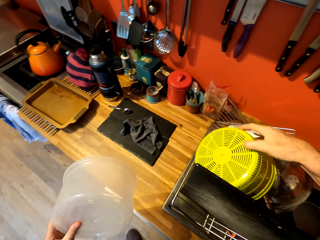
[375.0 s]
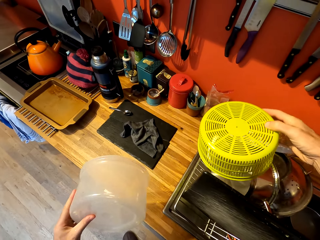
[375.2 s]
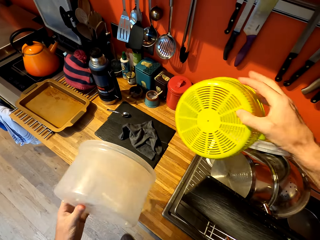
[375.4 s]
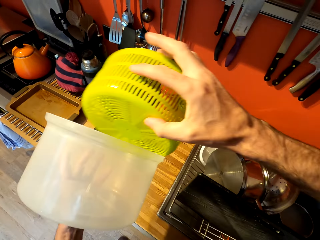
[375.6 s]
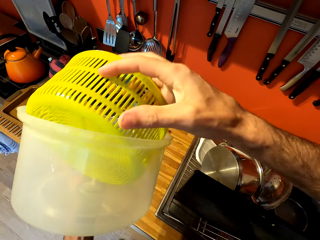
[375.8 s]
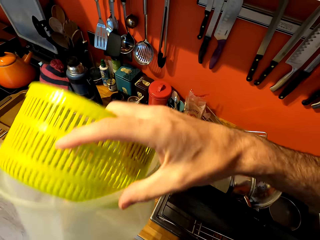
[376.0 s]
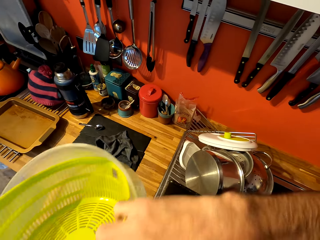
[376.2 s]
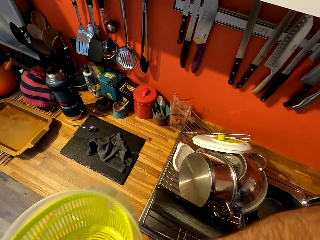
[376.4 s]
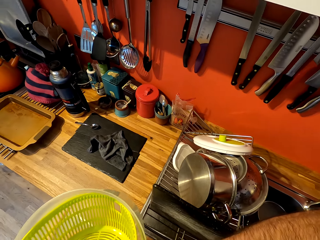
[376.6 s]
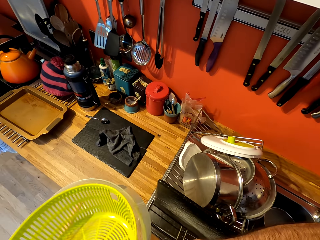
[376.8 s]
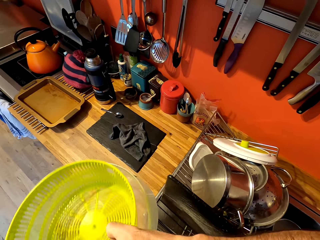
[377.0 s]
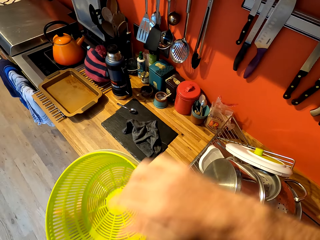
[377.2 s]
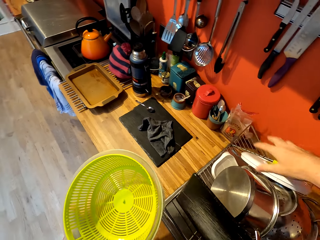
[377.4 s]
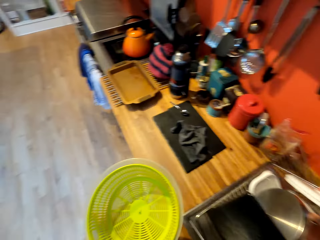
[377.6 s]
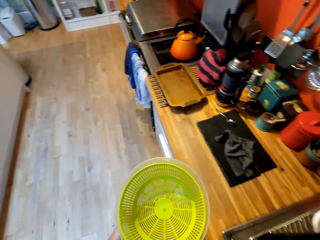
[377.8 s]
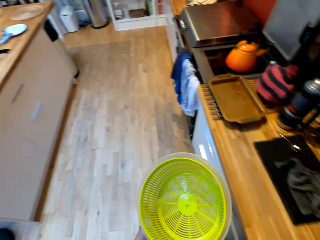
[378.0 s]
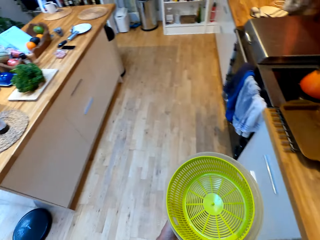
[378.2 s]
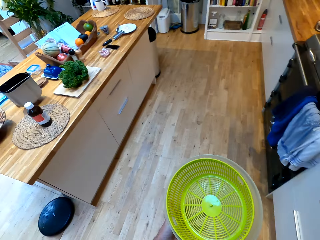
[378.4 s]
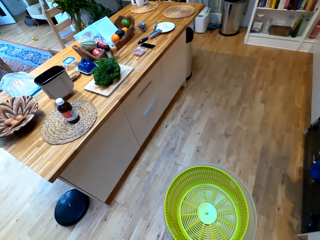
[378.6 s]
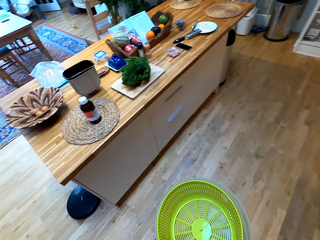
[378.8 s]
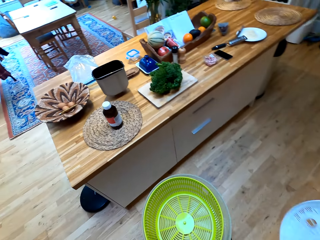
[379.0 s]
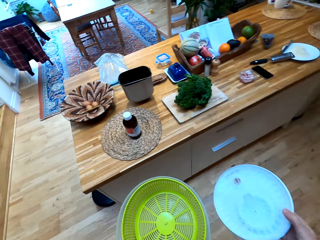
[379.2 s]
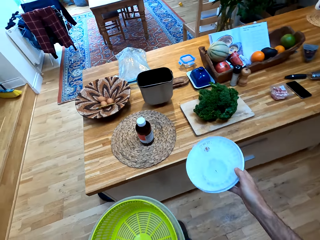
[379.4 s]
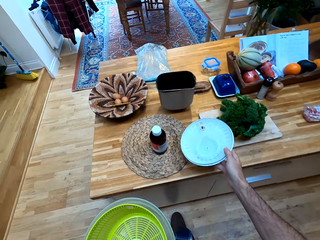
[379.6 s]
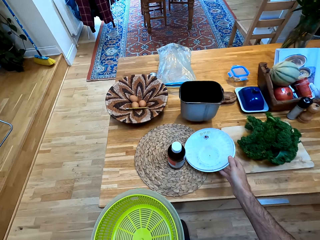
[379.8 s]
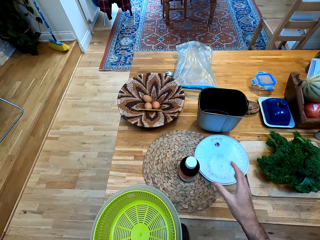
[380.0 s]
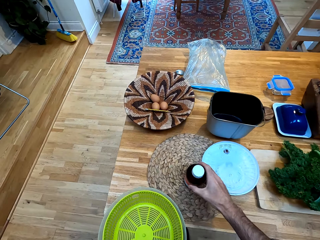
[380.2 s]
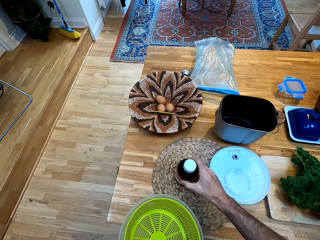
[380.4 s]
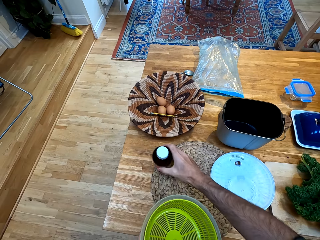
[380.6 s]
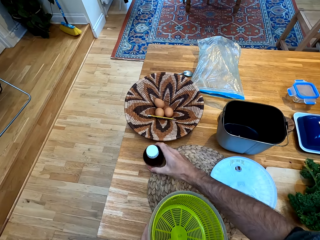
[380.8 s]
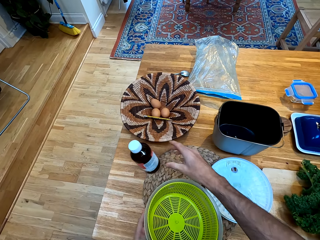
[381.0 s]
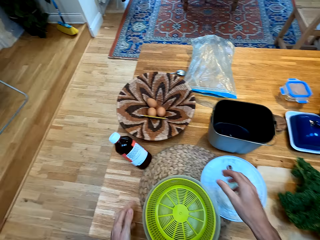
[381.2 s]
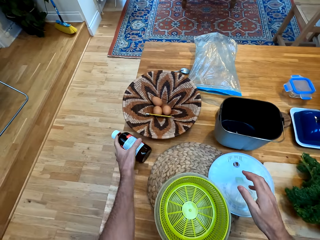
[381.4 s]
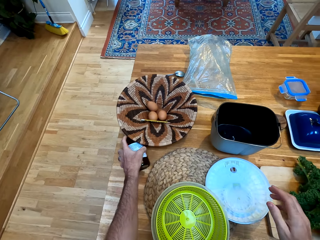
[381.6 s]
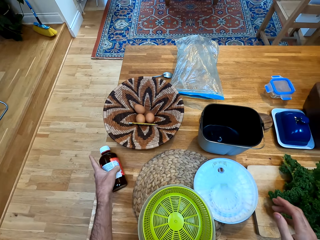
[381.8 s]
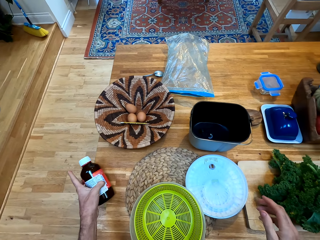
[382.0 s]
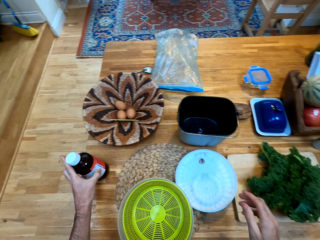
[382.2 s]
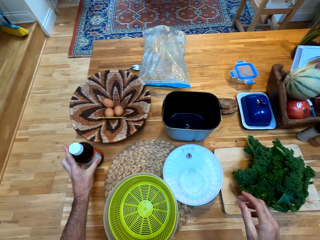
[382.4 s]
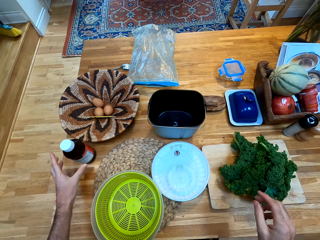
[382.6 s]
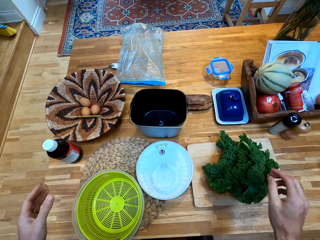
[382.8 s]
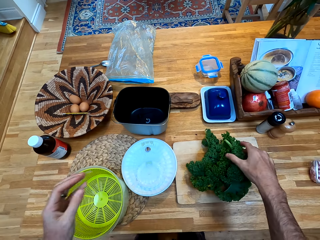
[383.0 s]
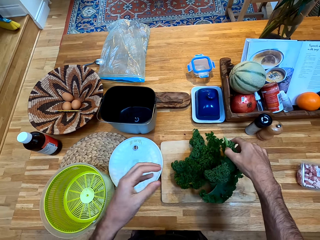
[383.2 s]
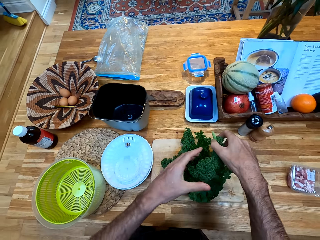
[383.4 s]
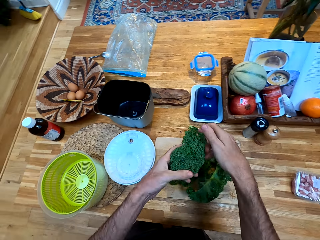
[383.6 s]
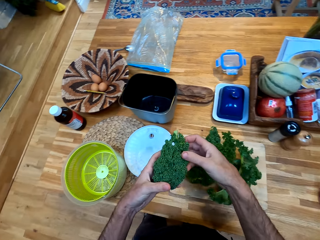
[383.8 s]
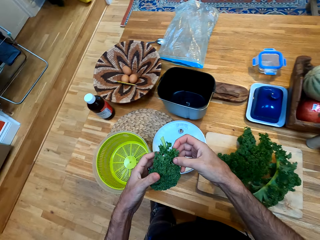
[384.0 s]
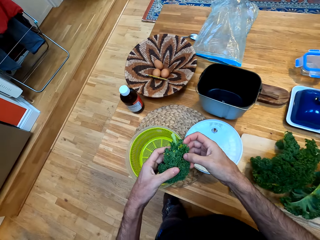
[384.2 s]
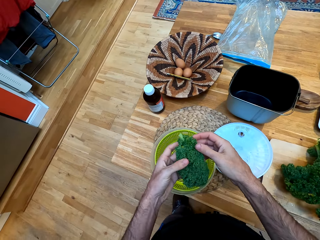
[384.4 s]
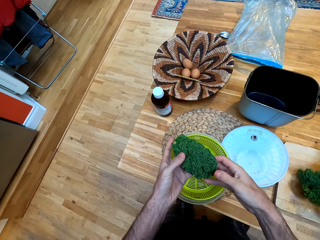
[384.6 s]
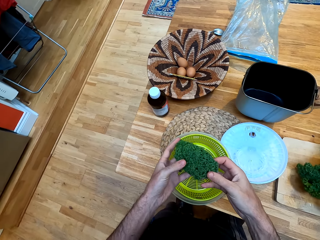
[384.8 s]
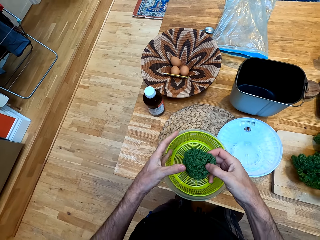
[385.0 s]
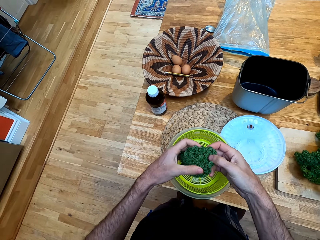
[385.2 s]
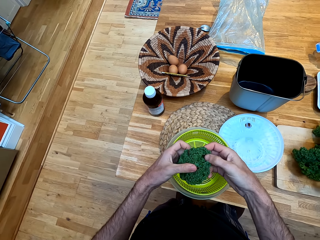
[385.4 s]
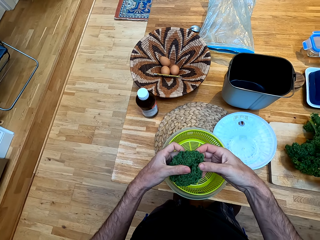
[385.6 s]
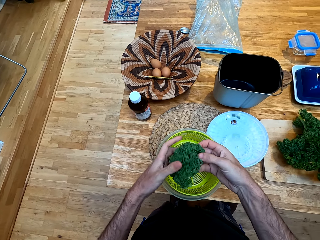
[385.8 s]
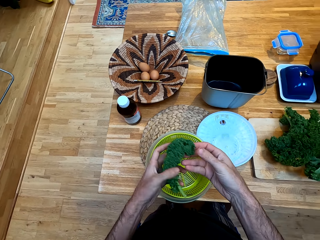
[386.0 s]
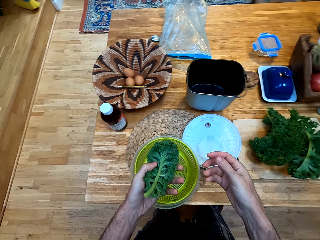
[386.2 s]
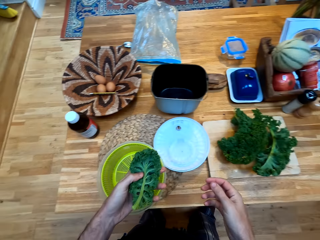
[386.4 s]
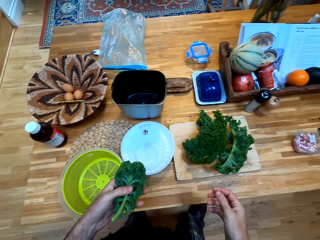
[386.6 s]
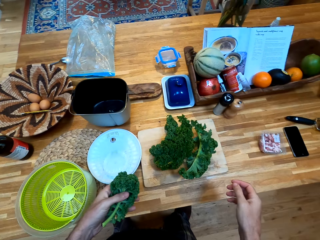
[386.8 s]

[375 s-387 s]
The camera wearer picks up a plastic strainer. They put the plastic tin and the plastic strainer. They turn left. They walk forward in the kitchen. They place a bowl on the kitchen bench. They place the lid on the counter top. They move a bottle of something aside. They pick the bottle. They place the plastic tin and the plastic strainer on the table mat. They place the bottle on the counter top. They hold the bottle. They place the bottle on the counter top. They pick up a kale or broccoli. They look at the kale.

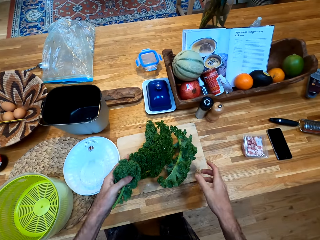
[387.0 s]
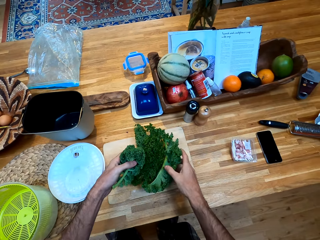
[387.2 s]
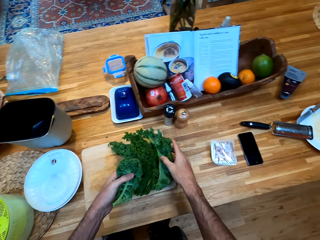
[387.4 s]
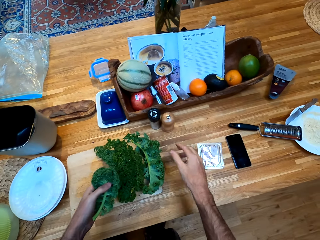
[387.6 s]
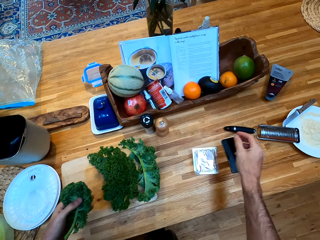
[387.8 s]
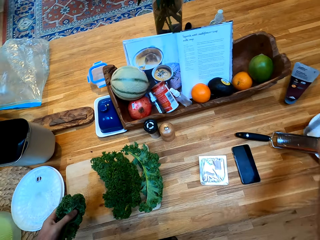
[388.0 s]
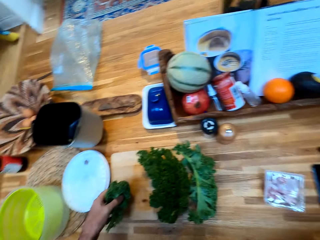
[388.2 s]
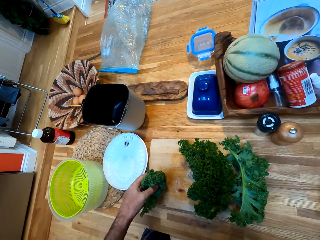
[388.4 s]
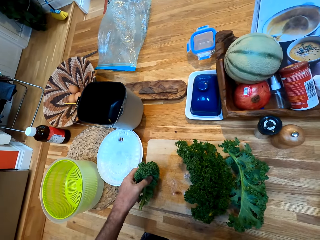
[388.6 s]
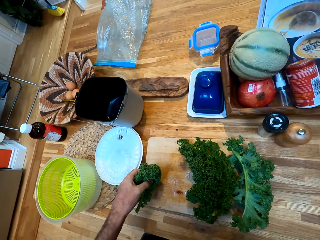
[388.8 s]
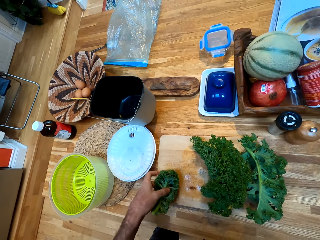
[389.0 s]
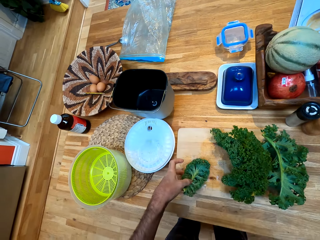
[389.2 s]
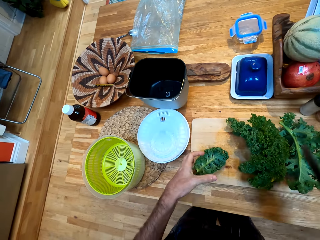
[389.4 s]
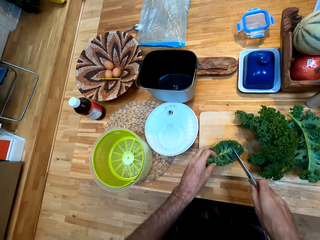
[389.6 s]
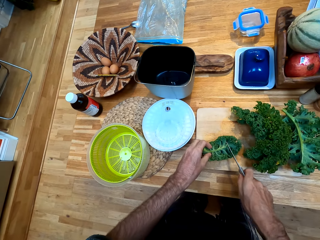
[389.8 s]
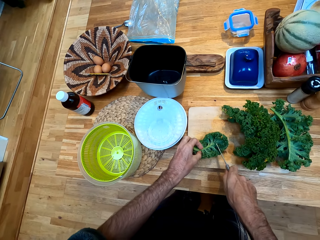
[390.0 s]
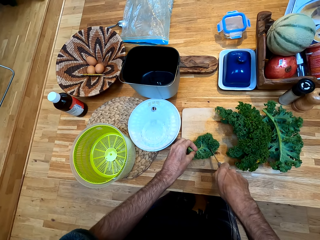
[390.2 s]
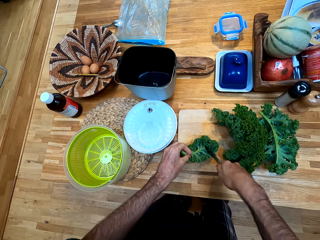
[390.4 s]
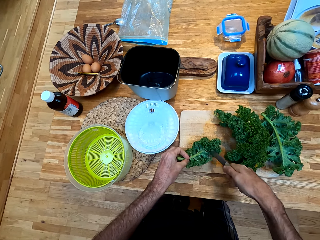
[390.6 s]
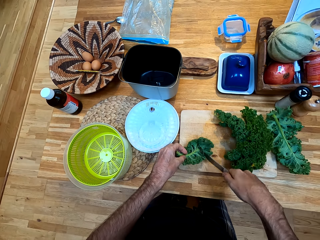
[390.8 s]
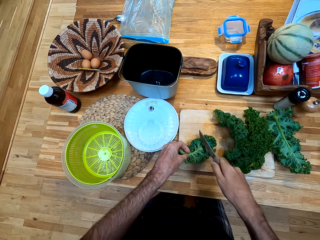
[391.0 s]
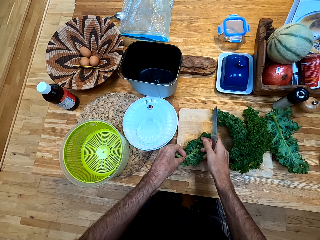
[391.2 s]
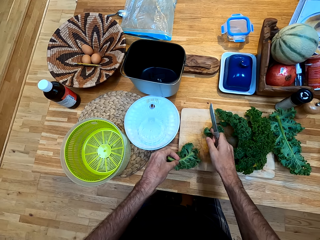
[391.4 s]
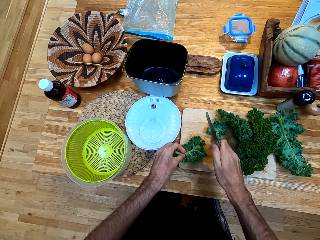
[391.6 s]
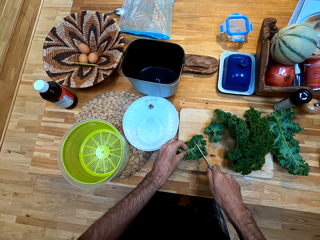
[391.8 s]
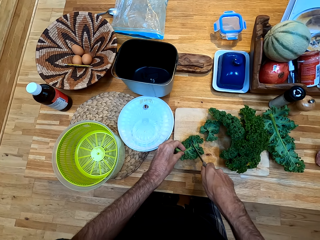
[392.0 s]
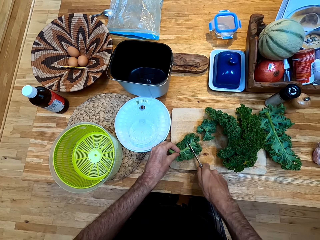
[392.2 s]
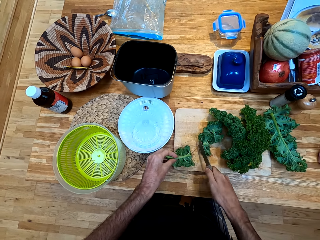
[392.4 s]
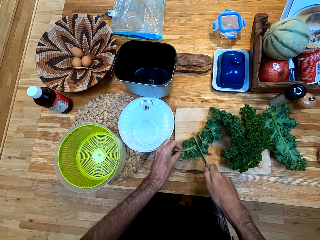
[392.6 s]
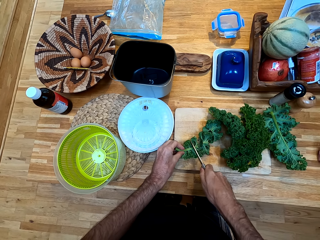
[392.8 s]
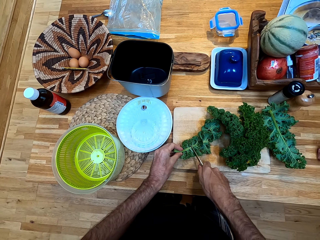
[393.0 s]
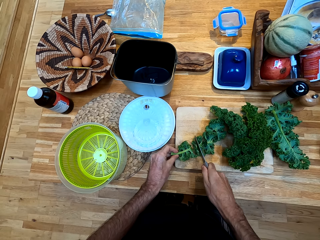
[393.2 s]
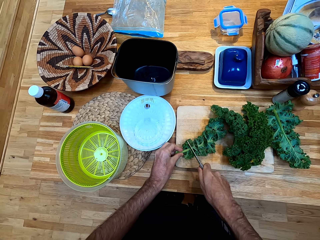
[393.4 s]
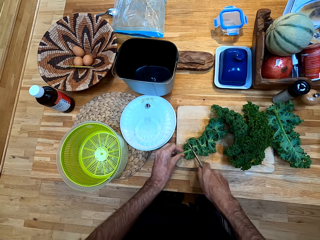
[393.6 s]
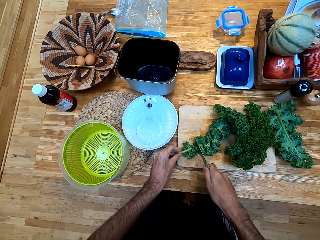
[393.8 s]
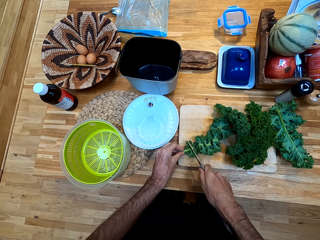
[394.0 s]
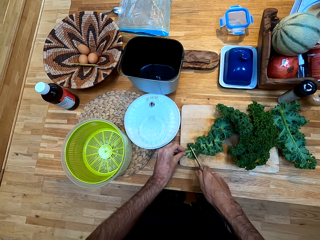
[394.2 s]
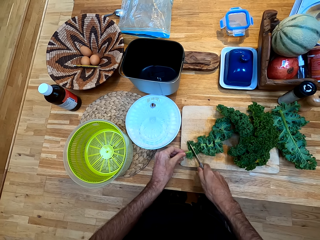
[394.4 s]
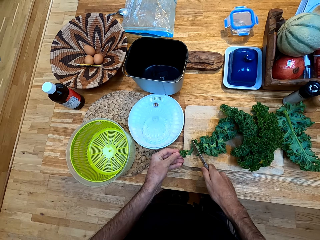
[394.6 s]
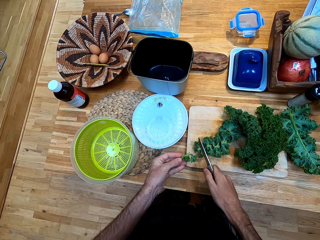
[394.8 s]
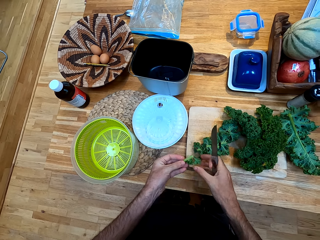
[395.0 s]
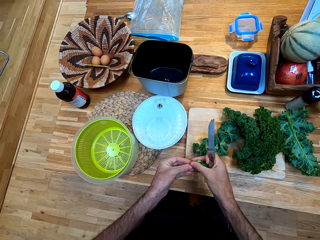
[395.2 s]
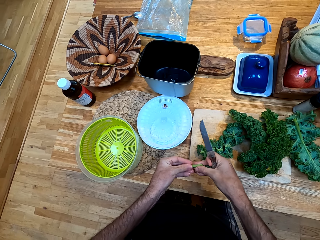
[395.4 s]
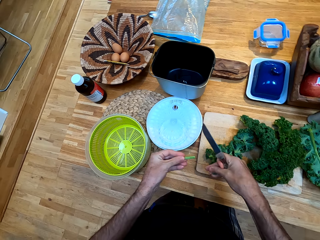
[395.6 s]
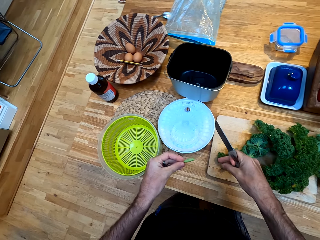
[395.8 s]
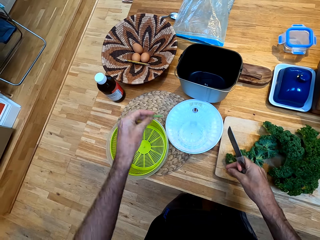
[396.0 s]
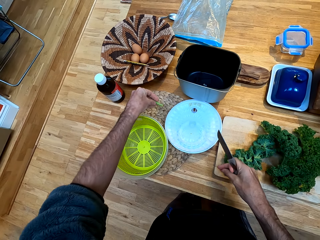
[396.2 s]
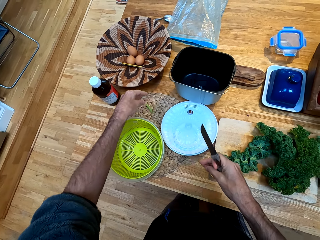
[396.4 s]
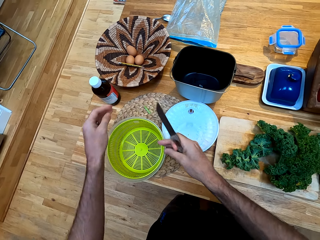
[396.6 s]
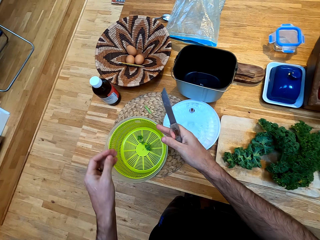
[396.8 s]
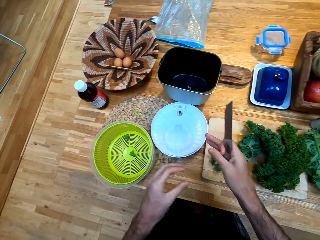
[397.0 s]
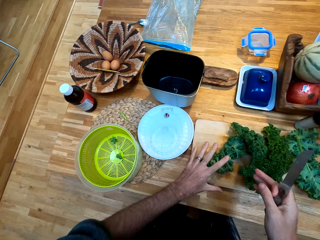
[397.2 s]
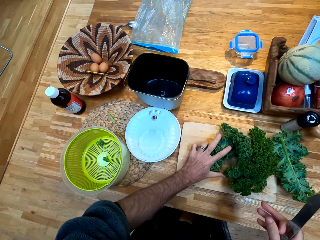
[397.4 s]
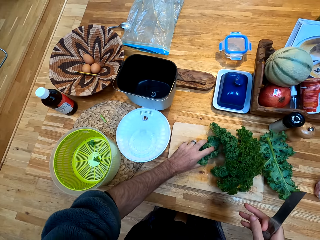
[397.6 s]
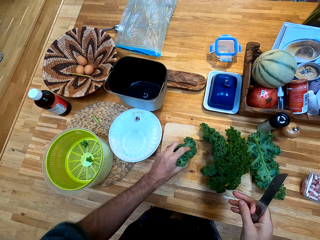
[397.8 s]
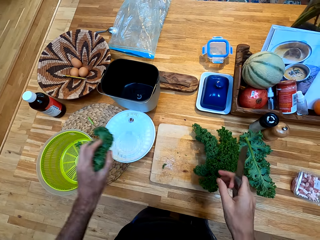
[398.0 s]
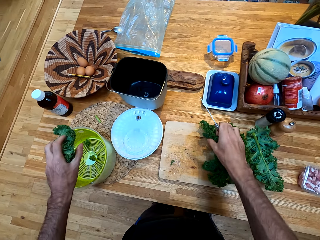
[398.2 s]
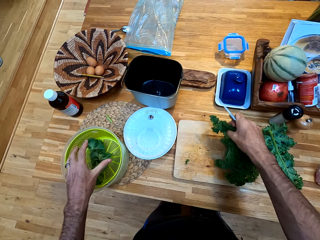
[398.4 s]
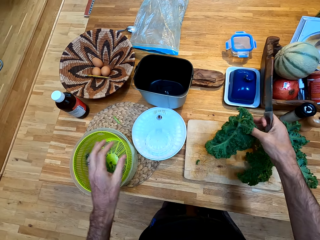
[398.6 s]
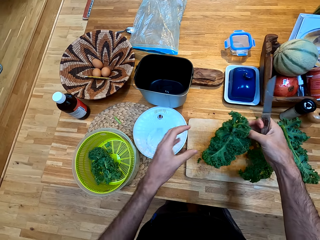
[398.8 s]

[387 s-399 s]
The camera wearer moves kales on the chopping board. They hold the other broccolis. They move the bowl. They place the kale on the chopping board. They chop the kale or broccoli with a knife. They remove the kale with fingers. They put the kale stick on the table mat. They drop the kale in the plastic strainer. They pick up the pieces of kale from the chopping board. They drop the pieces of kale in the plastic strainer. They lift up a kale.
